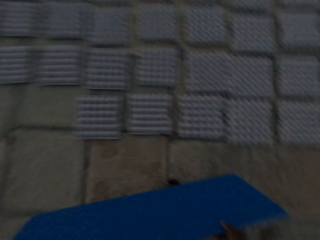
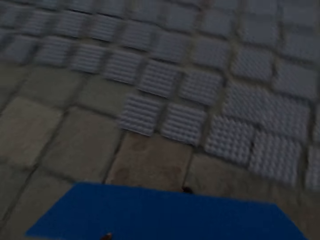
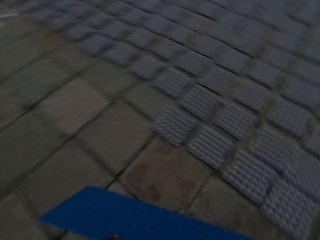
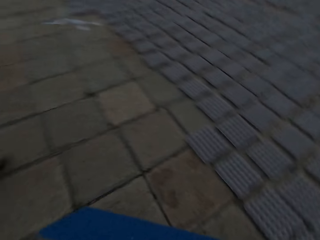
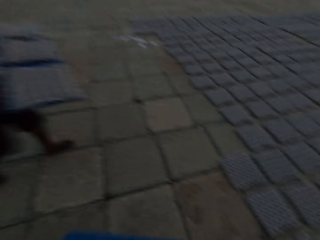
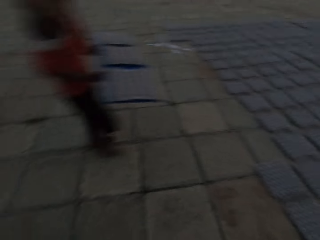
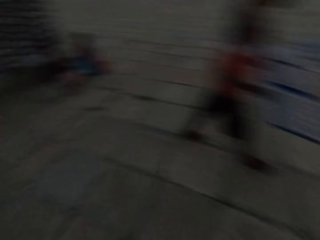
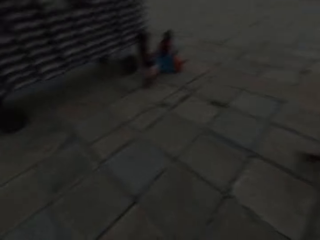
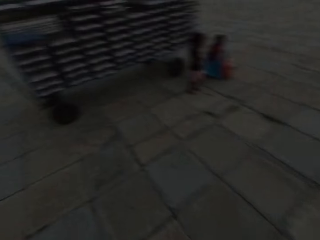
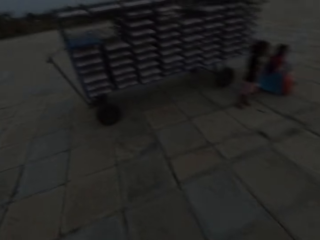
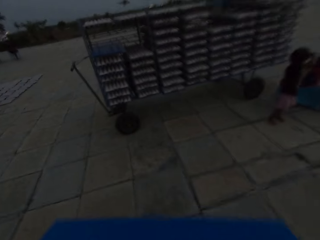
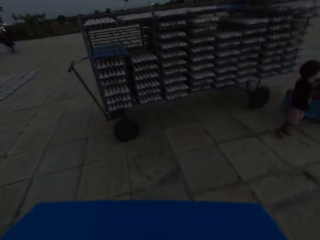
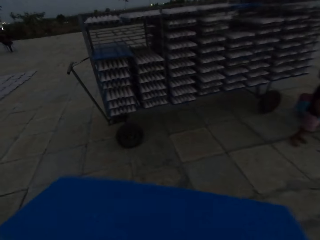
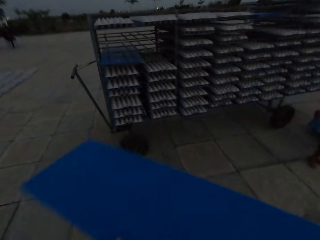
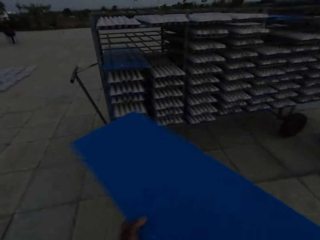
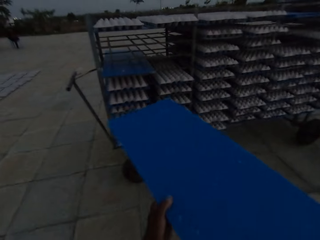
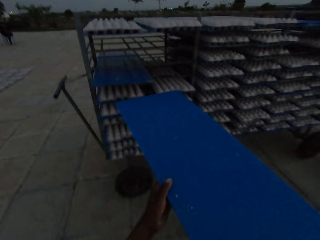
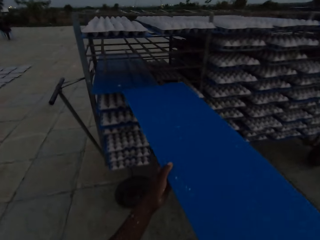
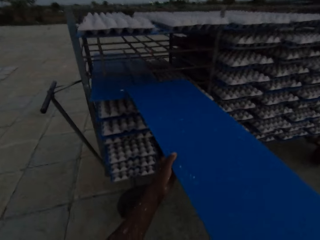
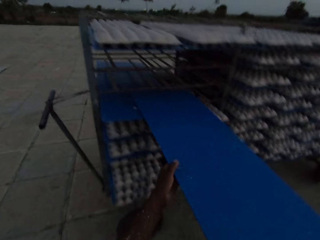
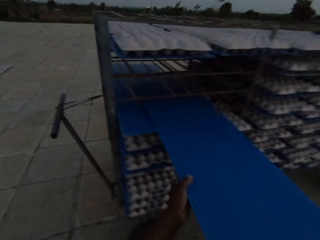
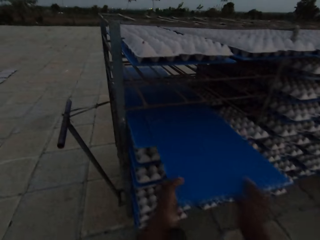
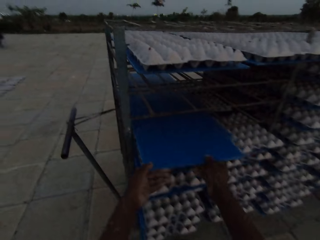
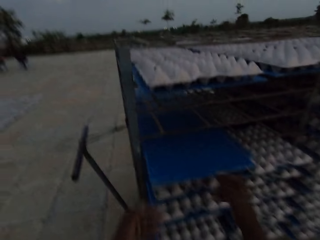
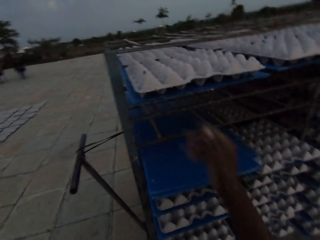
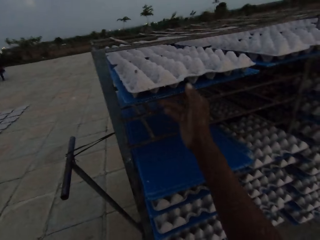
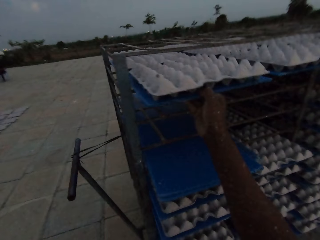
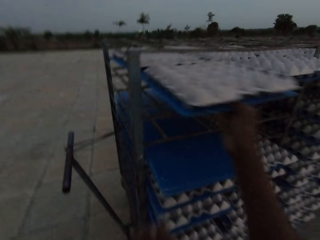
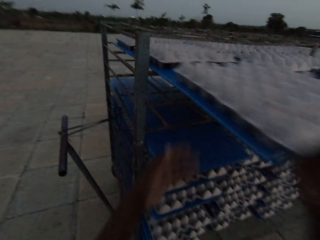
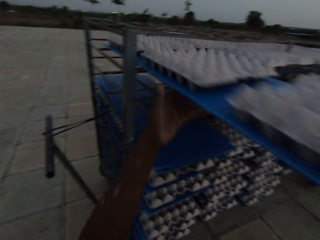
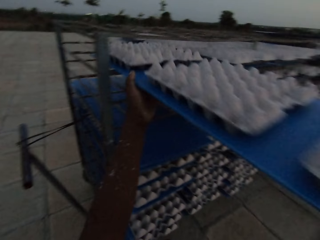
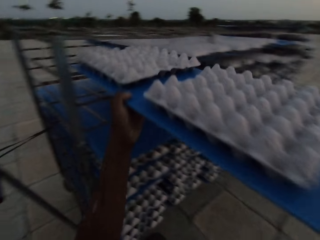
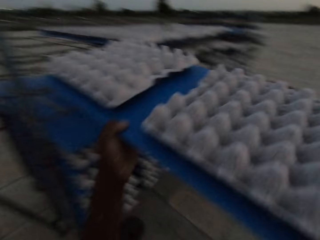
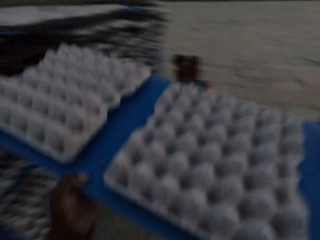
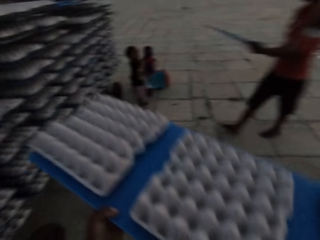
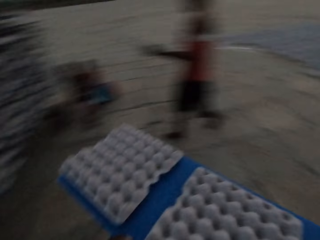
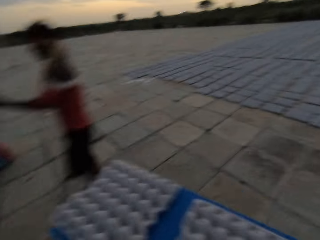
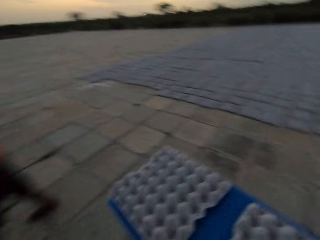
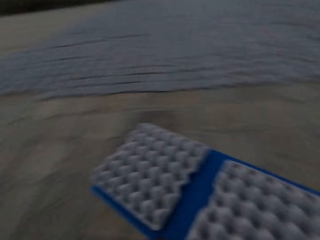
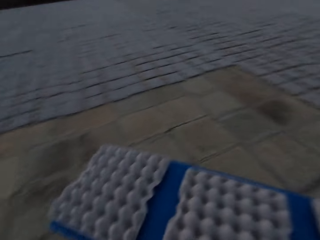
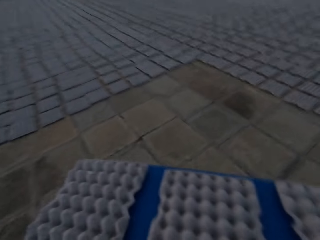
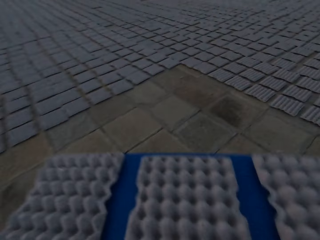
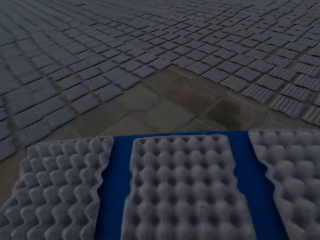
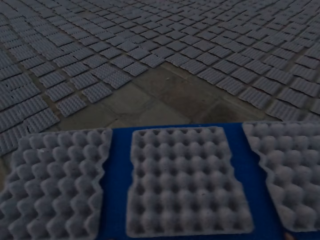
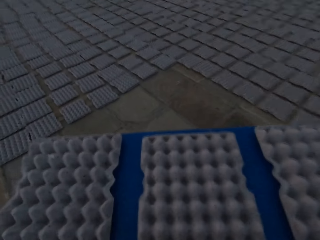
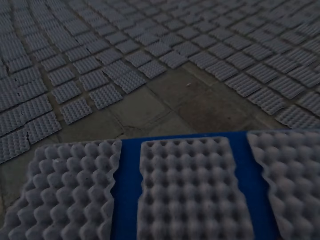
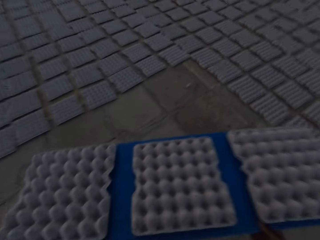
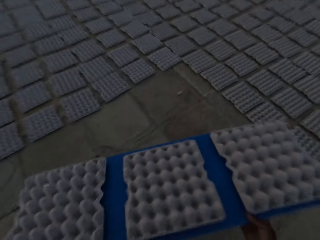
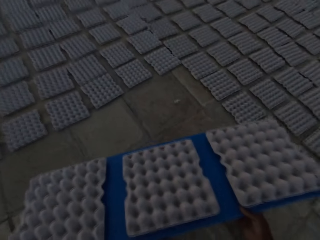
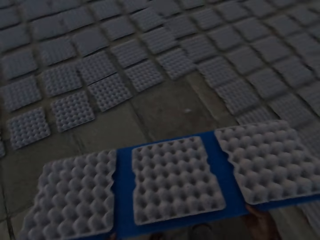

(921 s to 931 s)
The camera wearer pulls the board or plastic sheet. He walks towards the stand with the board. A boy interacts with a woman. The camera wearer puts the plastic sheet on the rack or stand on the trolley with both hands. He pulls the plastic sheet from the rack on the trolley with his right hand and holds the plastic sheet with both hands. He walks with the board of crates.

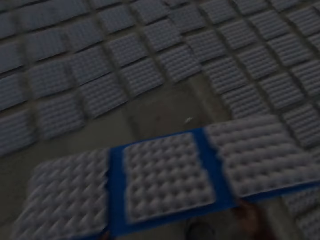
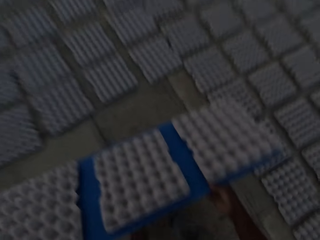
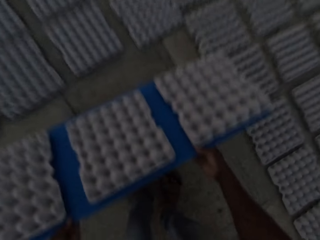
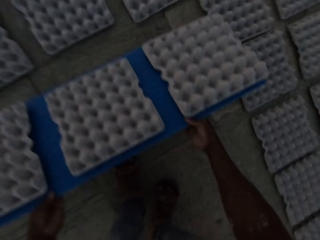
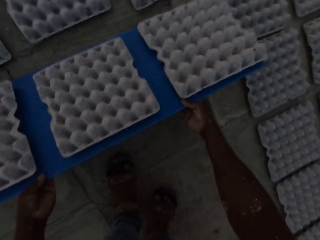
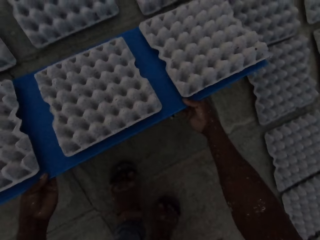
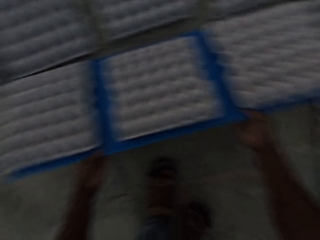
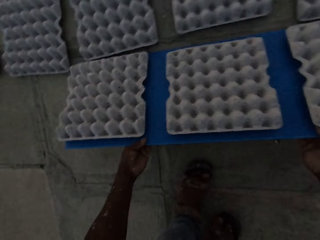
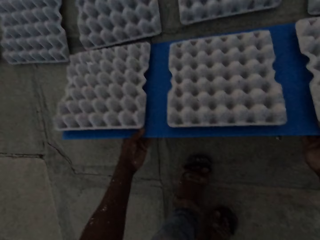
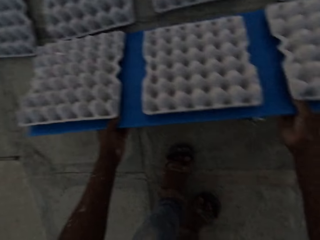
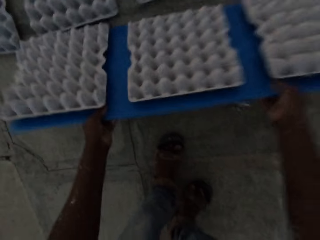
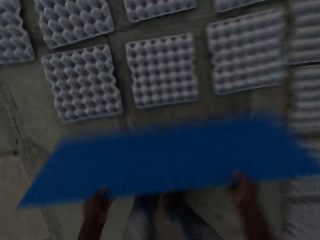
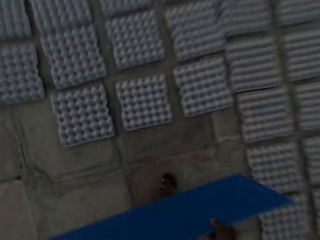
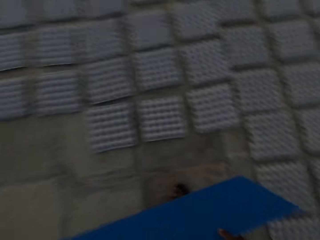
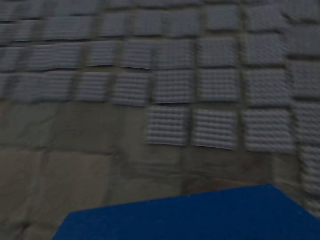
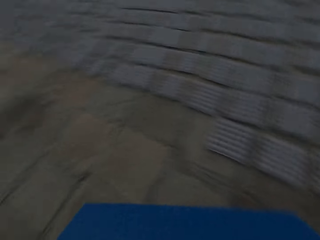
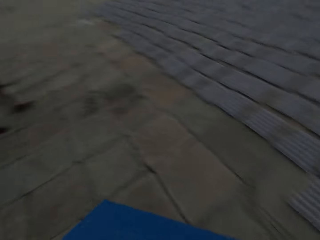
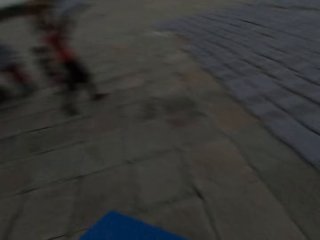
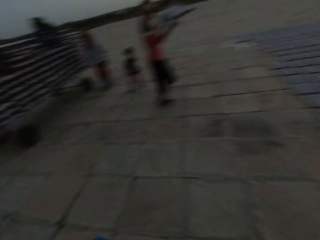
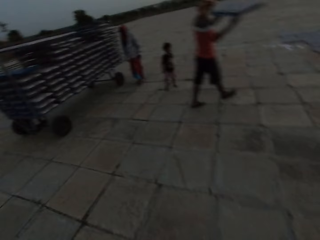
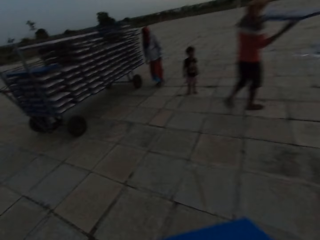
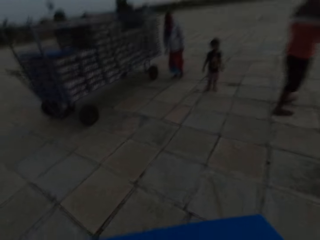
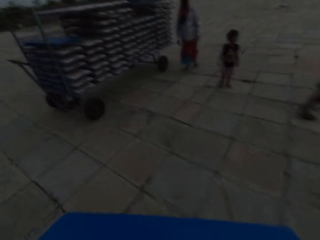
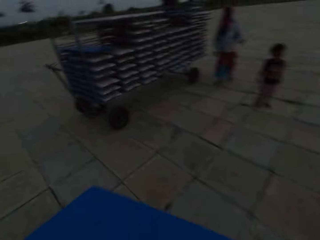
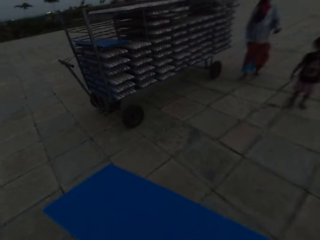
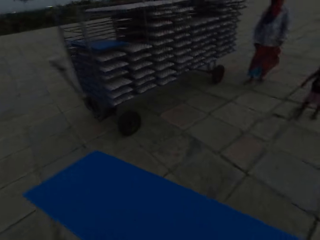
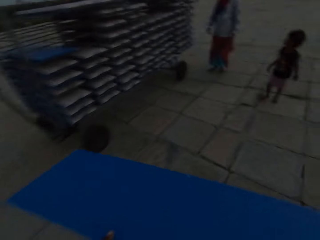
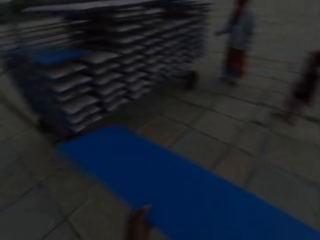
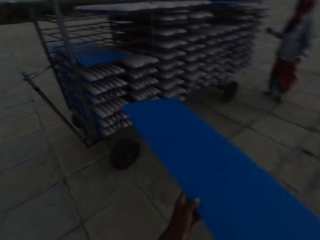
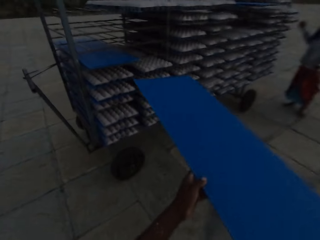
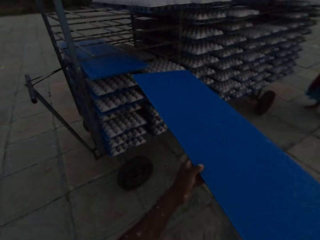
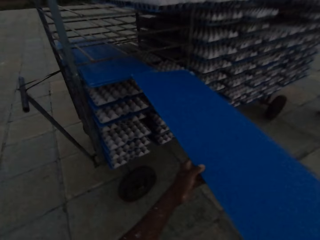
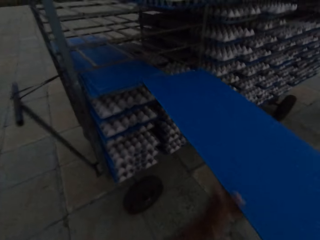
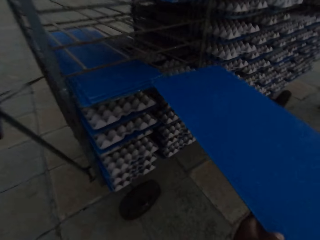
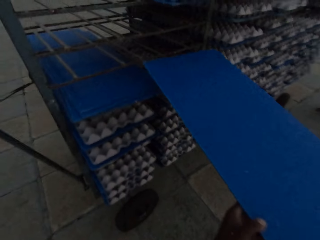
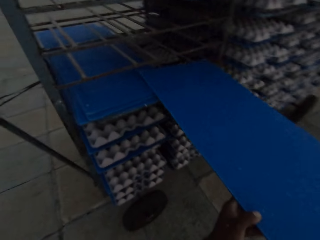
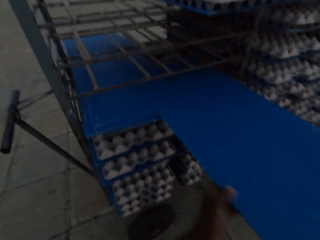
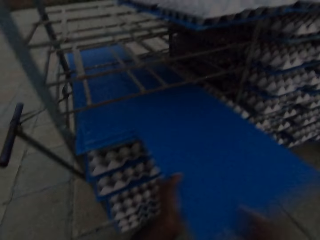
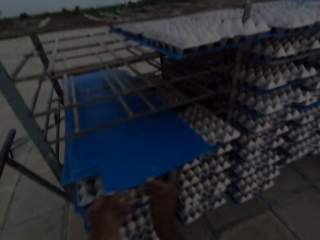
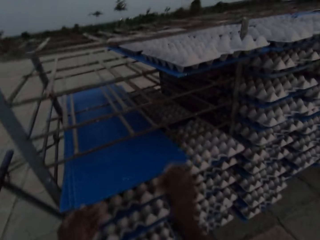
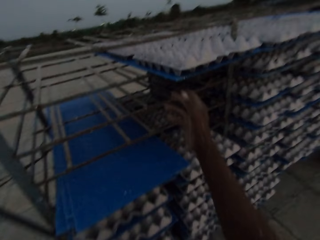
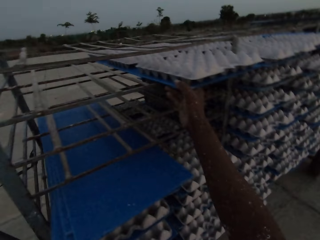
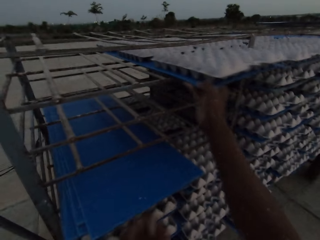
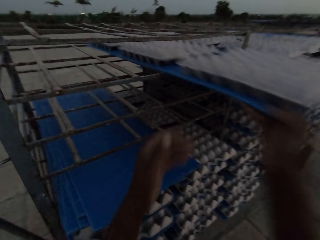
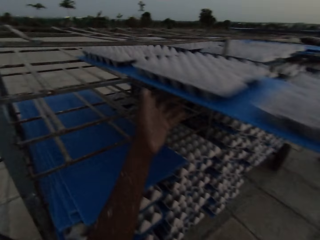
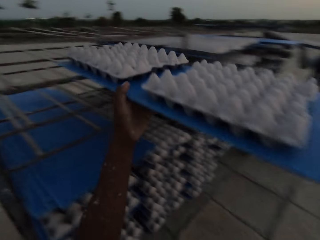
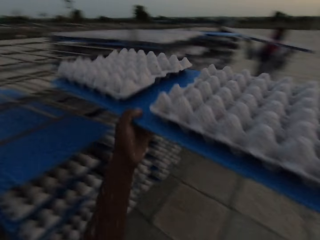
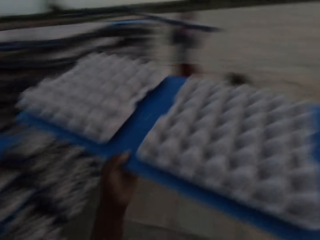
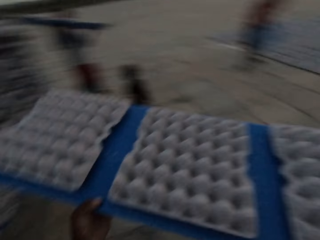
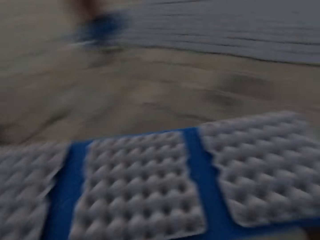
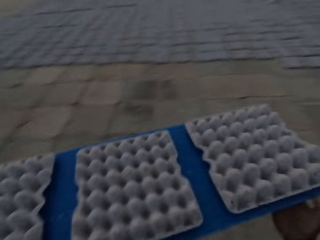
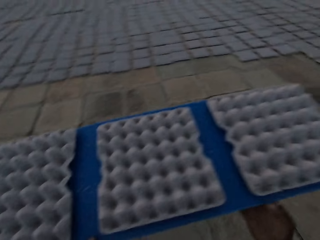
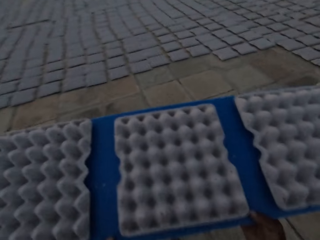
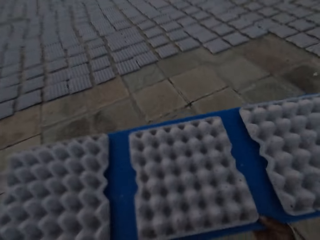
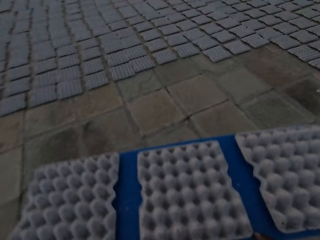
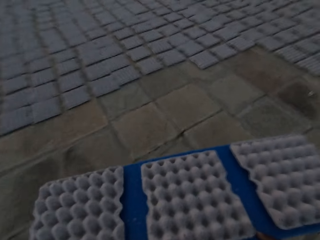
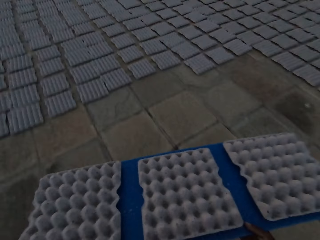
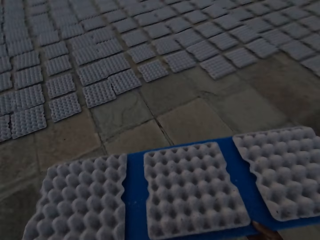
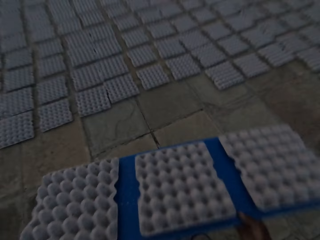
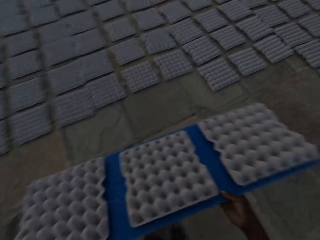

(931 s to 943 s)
The camera wearer puts some egg trays on the floor with the plastic sheet or board in both hands. He pulls the board and walks towards the stand with the board. He puts the plastic sheet on the rack or stand on the trolley with both hands. He pulls the plastic sheet from the rack on the trolley with his right hand and holds the plastic sheet with both hands. A woman takes a tray from the rack on the trolley with both hands. The camera wearer walks with the board of crates.
